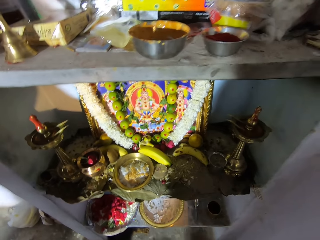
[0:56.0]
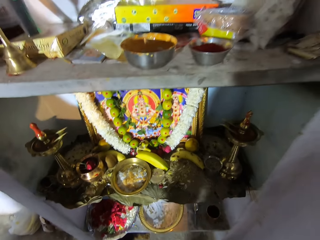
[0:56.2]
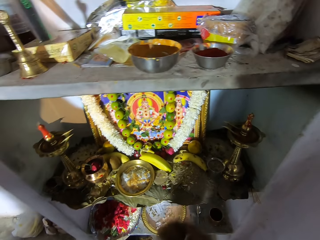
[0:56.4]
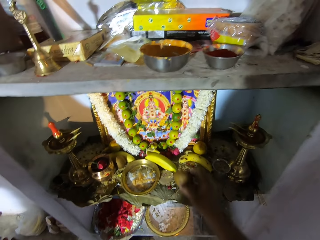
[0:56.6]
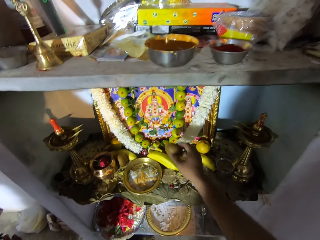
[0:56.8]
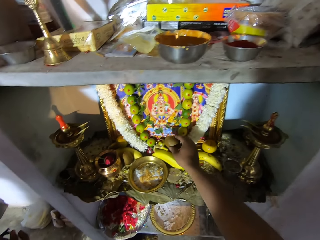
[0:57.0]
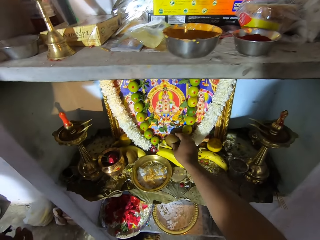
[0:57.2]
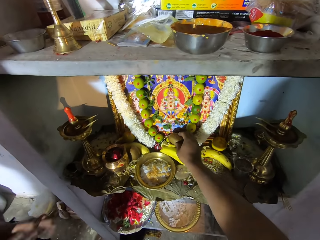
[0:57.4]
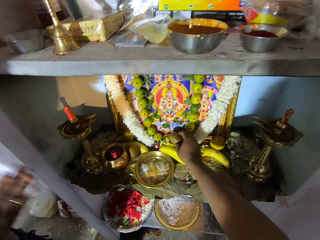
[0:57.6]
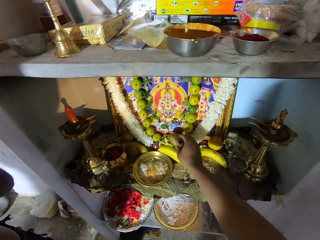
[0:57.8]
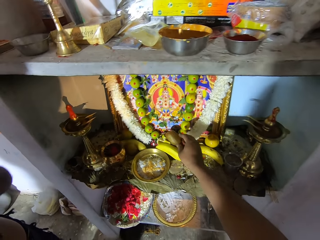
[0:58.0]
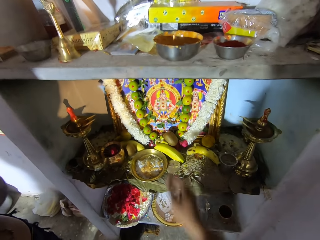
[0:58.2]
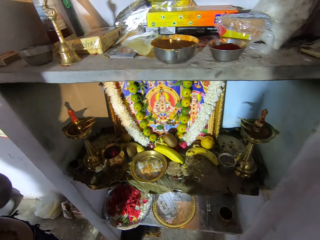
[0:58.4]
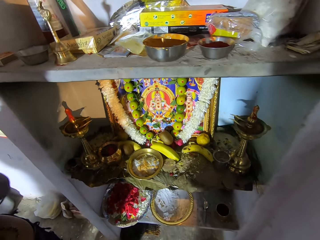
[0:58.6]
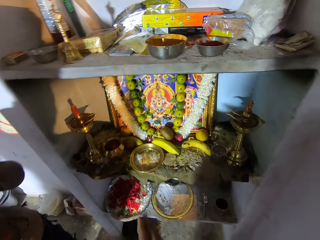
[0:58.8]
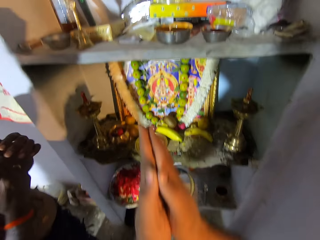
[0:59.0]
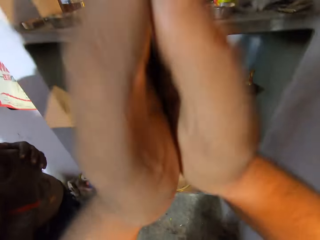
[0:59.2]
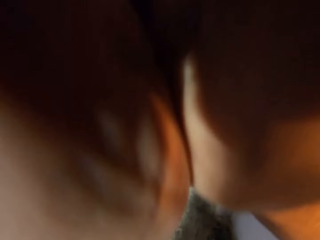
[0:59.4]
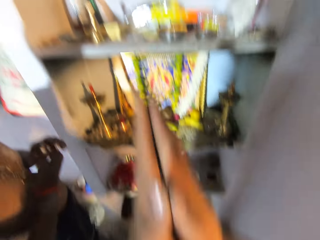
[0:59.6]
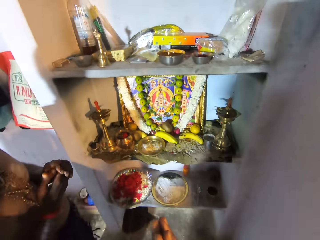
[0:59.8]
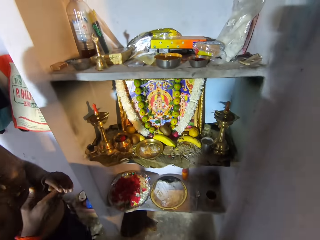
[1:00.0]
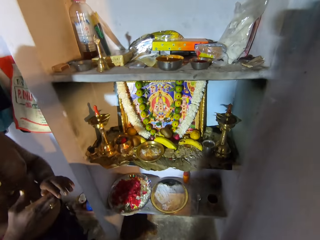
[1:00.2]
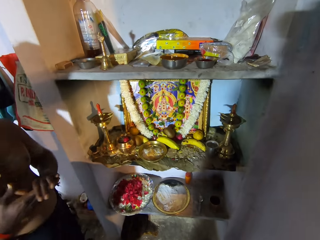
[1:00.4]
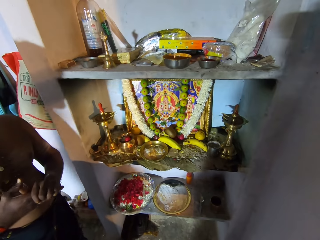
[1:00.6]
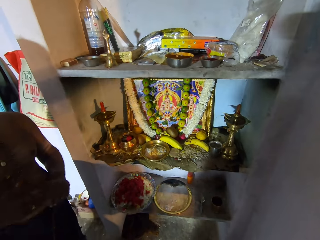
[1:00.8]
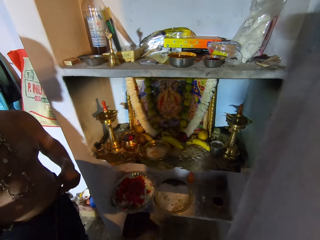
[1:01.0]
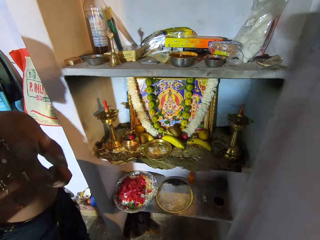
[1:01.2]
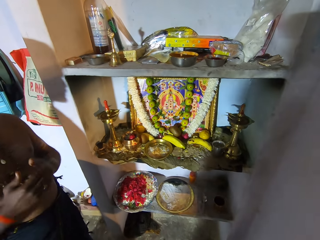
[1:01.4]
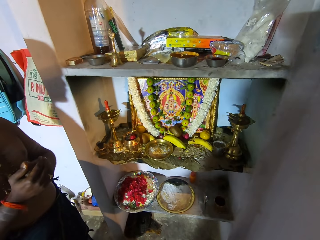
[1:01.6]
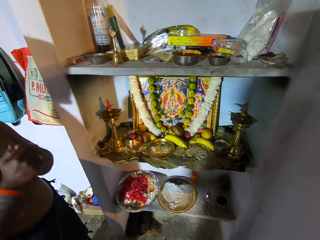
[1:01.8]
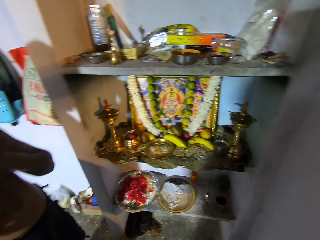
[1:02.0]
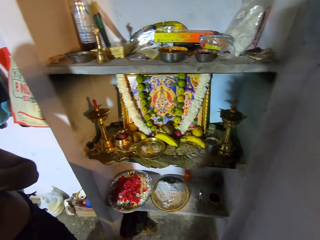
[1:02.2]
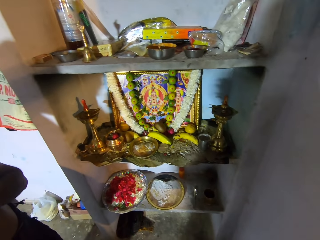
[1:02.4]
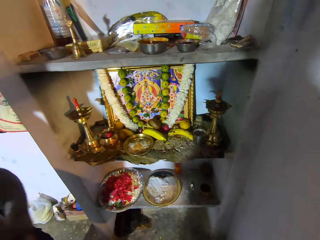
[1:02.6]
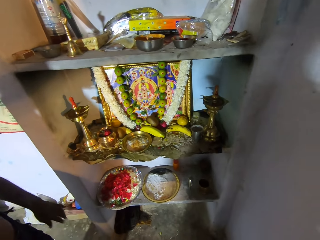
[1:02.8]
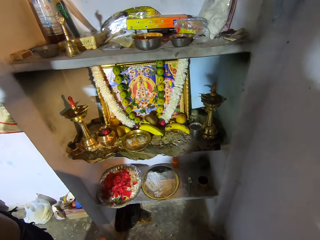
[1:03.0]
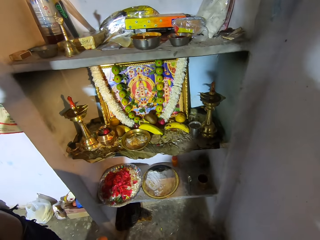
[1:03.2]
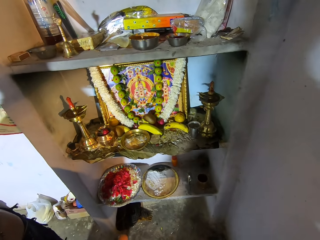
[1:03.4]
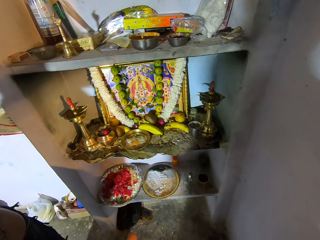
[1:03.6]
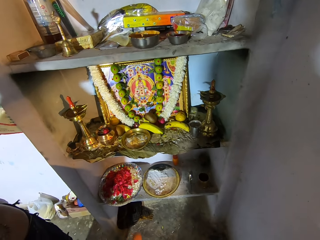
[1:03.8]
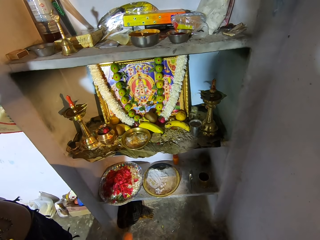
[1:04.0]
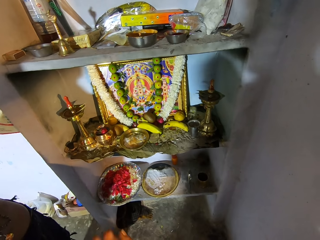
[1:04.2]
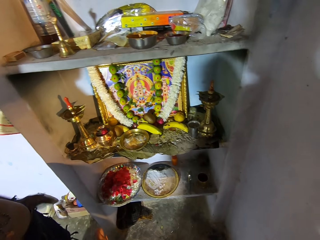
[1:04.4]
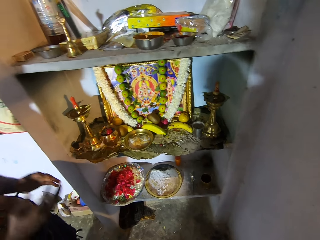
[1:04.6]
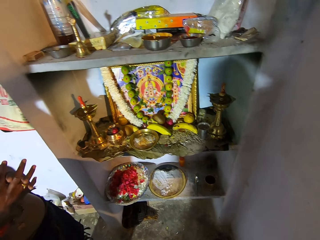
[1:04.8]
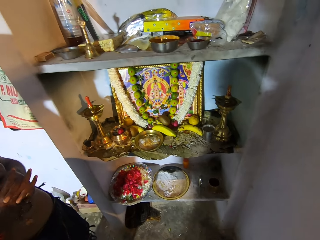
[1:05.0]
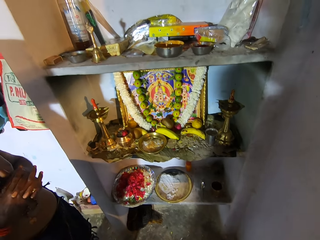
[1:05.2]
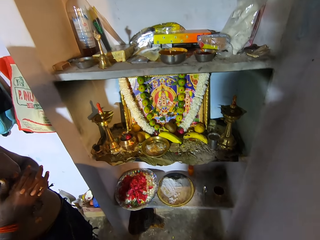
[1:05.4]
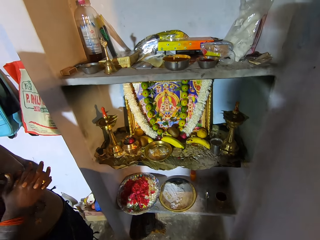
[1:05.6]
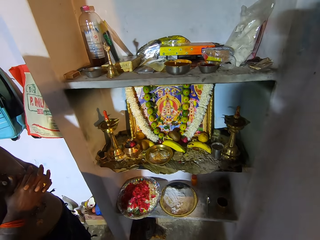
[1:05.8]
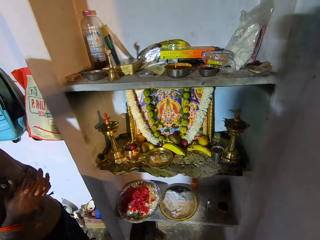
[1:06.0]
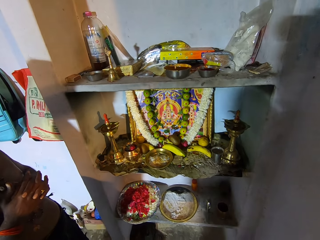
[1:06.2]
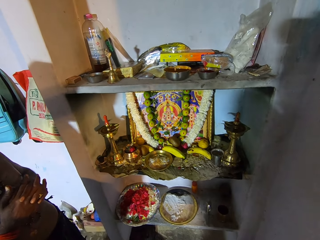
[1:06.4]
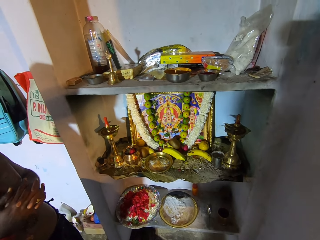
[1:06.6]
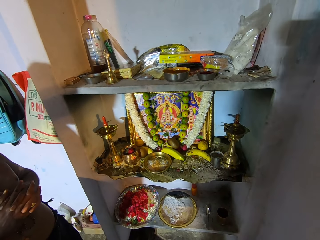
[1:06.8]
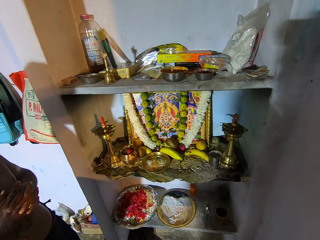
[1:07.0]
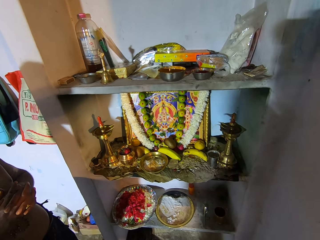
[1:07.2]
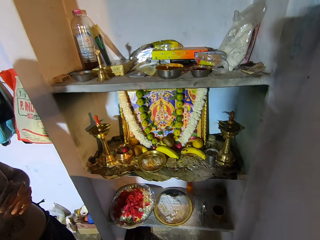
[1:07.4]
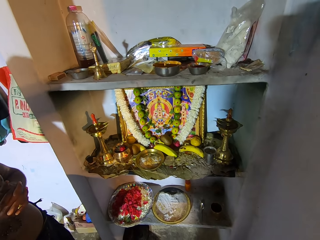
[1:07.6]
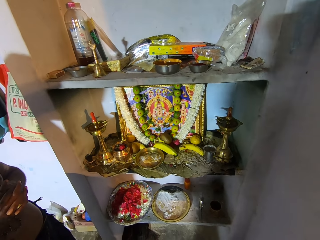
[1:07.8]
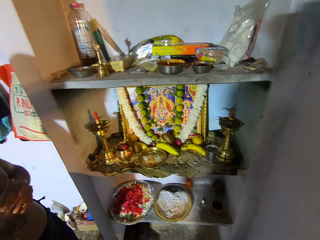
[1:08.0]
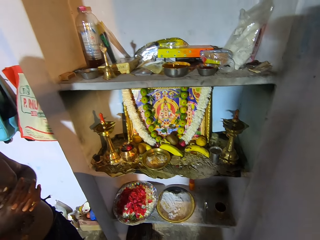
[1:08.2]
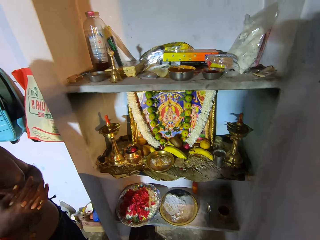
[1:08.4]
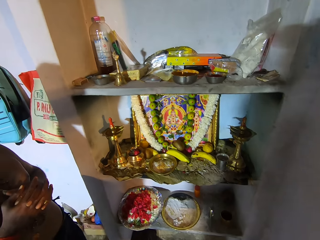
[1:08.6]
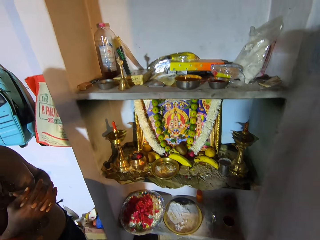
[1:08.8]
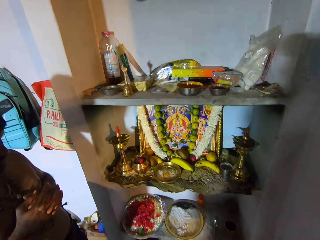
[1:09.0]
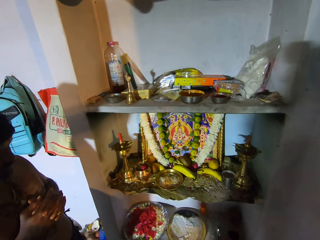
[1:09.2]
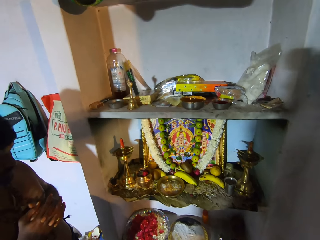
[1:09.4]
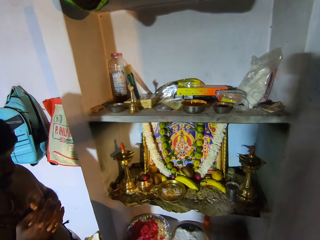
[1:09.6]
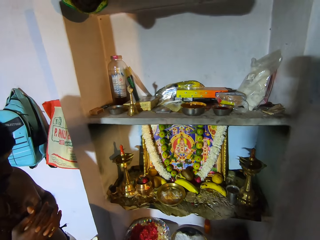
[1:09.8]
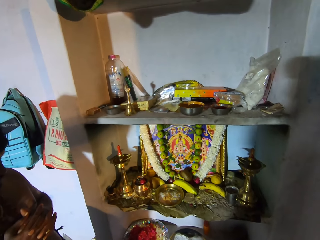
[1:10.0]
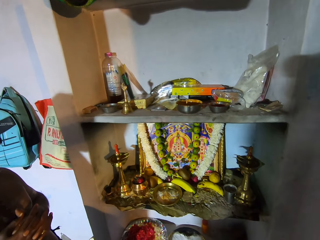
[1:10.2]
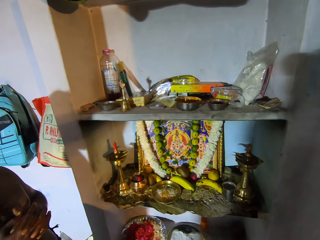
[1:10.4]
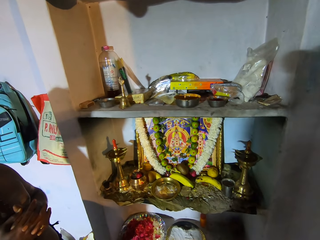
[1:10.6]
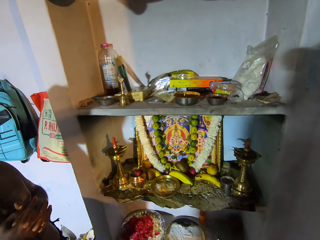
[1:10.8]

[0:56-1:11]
The camera wearer puts the fruit on the right hand. They put a potato or fruit on the shelf. A man puts hands to the head. The camera wearer moves hands towards the face. The man moves both hands, puts the hands together and puts the hands to the head. The man drops the hand, puts the hands together and stands besides the shelf.

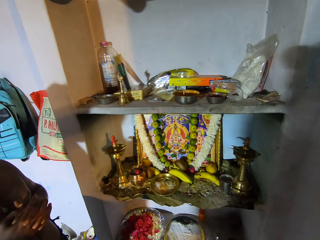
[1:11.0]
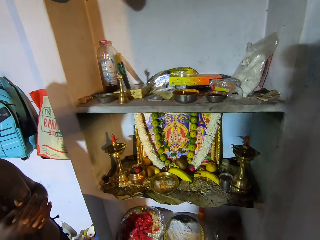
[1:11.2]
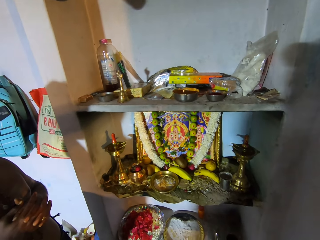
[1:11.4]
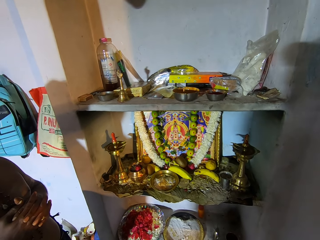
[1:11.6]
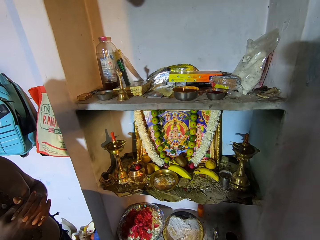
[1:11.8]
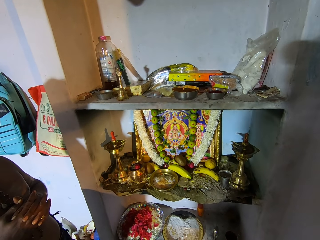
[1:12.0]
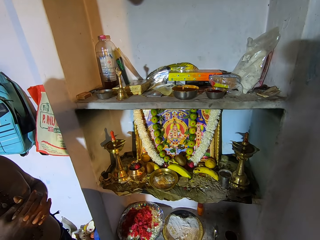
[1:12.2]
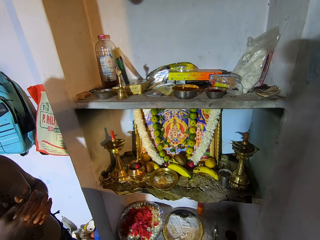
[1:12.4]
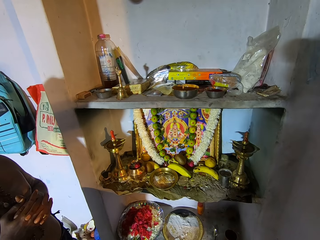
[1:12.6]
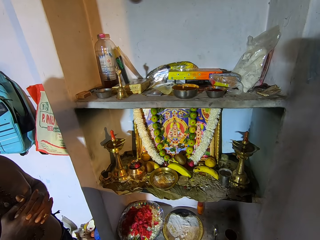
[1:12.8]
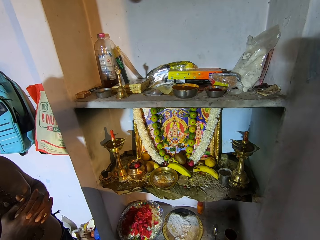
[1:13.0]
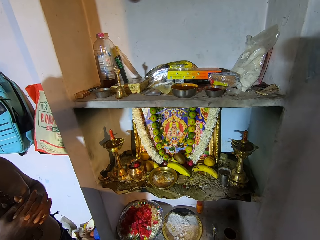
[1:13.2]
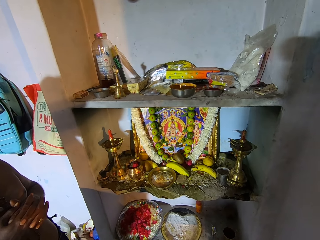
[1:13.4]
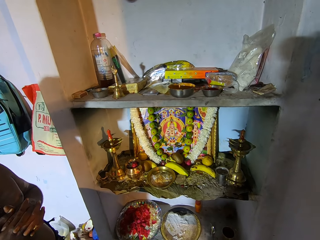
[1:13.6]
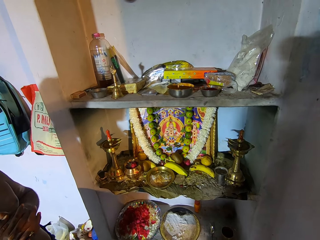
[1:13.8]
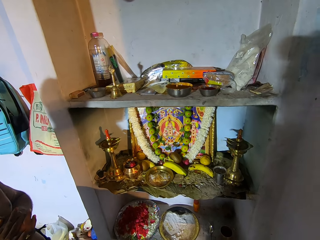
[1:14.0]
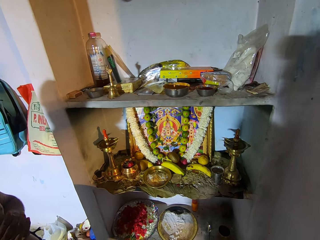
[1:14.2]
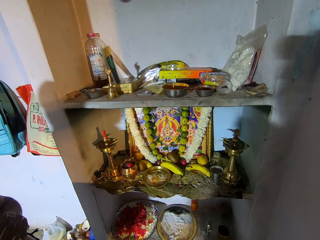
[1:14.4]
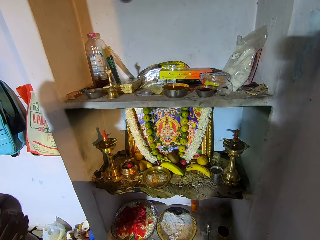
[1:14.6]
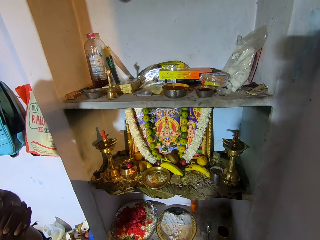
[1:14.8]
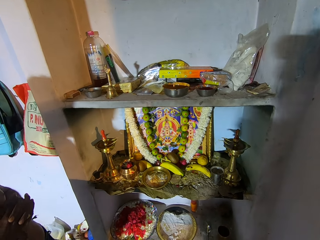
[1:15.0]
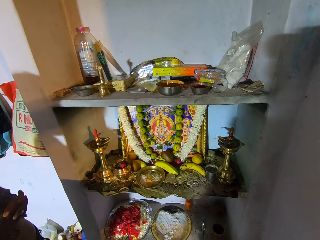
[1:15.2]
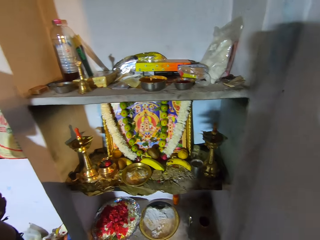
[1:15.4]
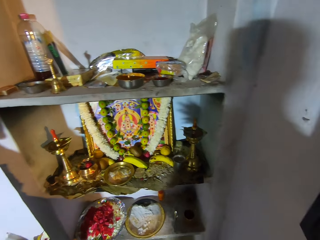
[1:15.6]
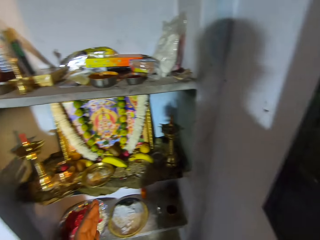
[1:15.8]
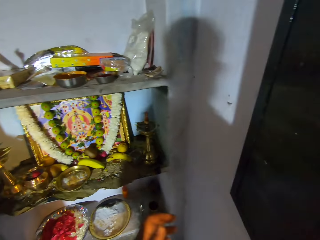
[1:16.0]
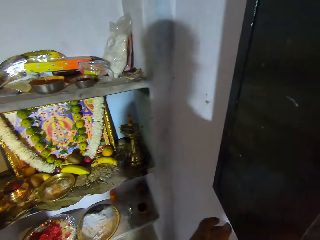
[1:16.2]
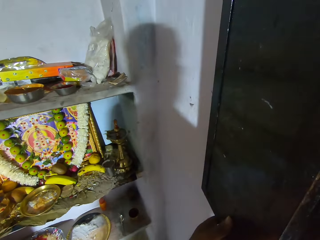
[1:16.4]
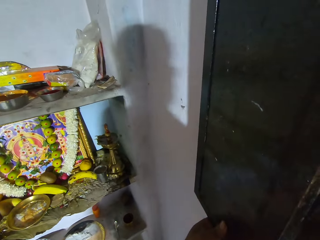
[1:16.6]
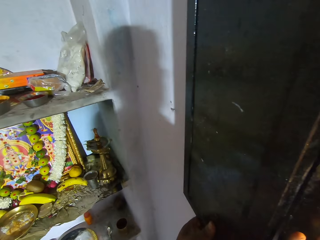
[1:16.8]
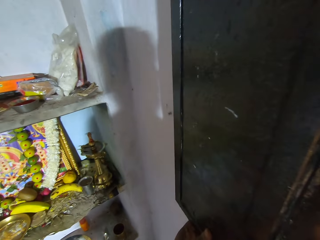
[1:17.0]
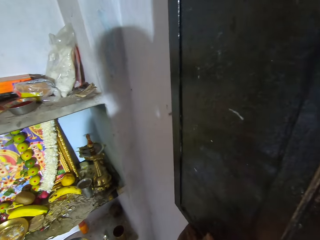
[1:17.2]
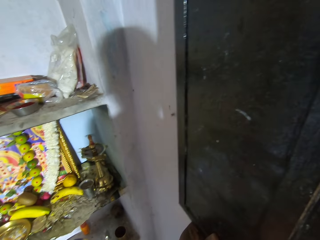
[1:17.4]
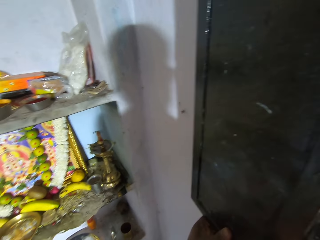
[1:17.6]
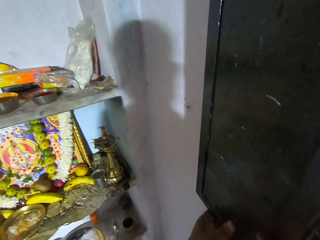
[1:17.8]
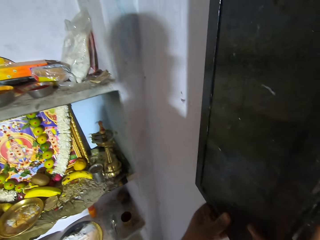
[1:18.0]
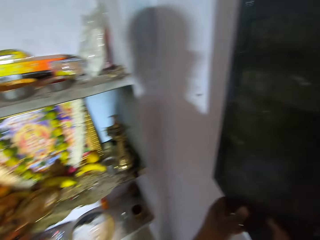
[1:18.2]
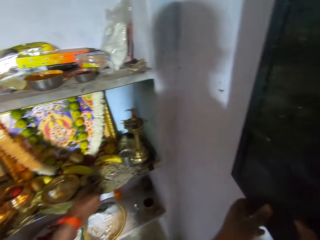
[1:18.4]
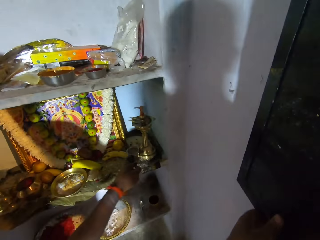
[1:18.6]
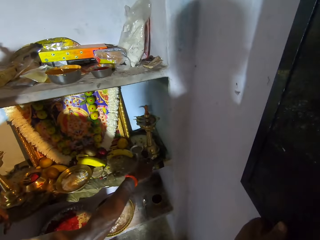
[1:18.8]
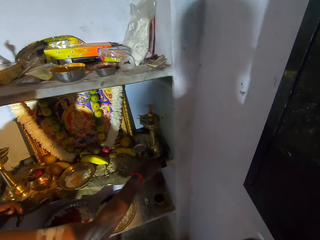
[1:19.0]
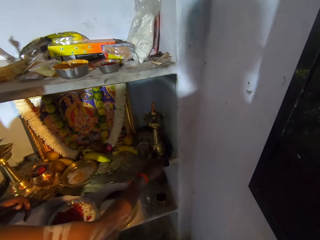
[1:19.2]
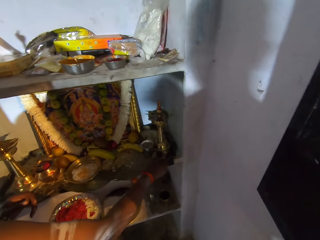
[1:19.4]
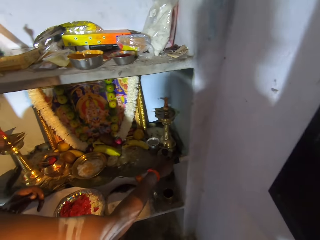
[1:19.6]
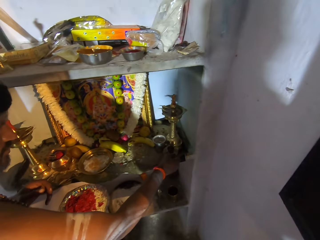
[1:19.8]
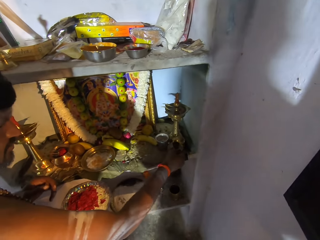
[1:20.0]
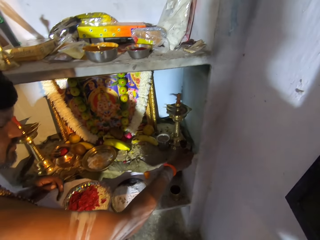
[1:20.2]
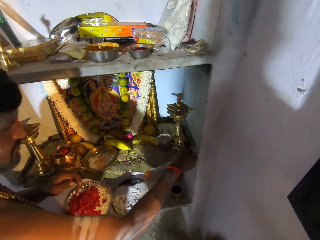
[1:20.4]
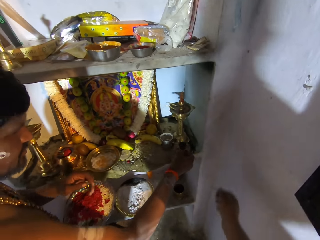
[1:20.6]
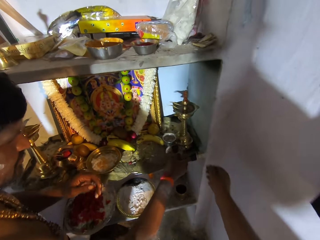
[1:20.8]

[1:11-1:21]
The camera wearer holds a shelf on the wall. A man holds a saucer besides the shelf. The man takes a candle holder.
